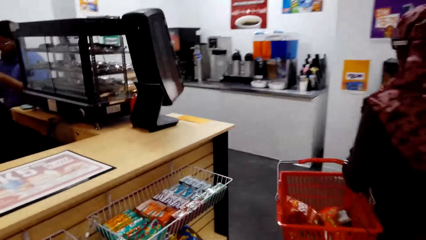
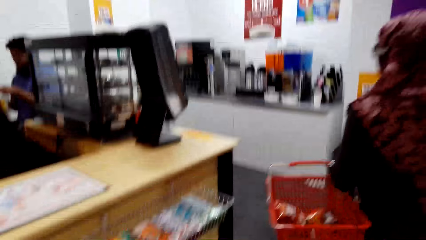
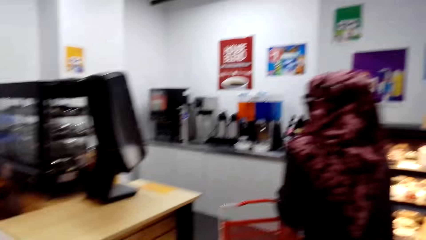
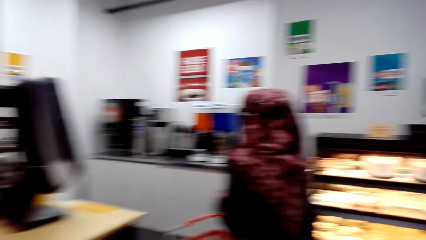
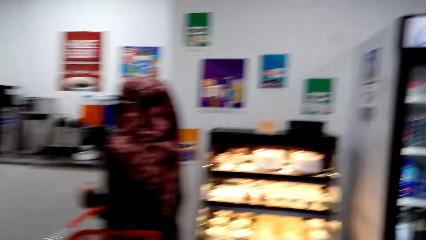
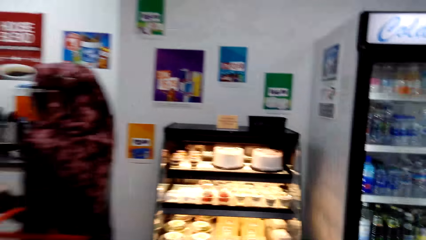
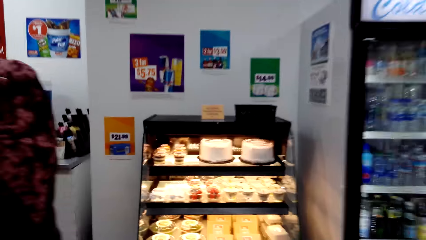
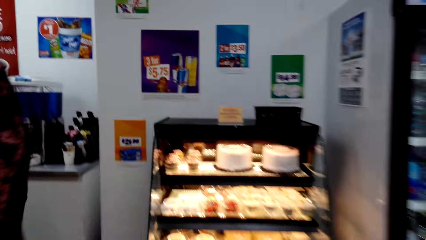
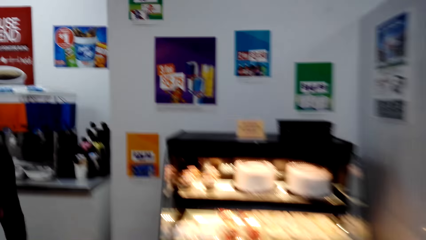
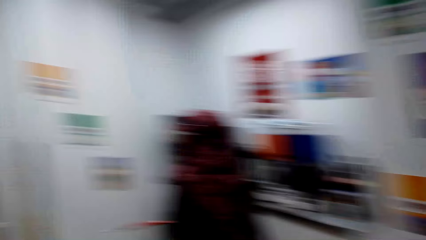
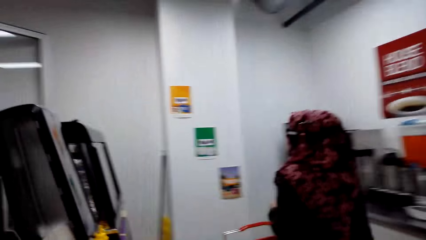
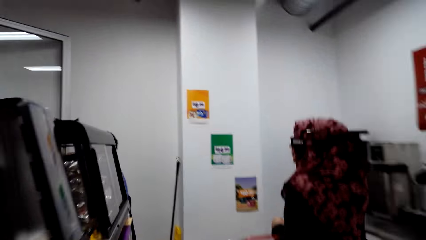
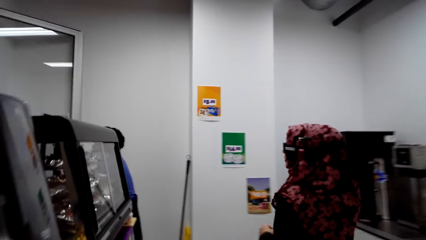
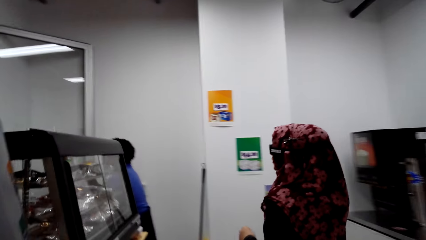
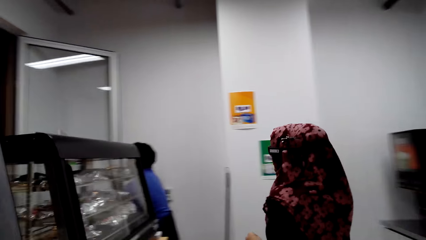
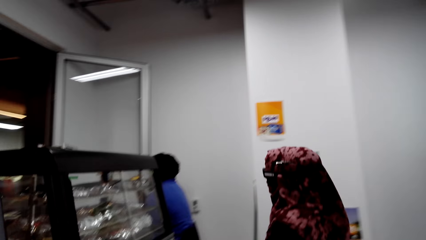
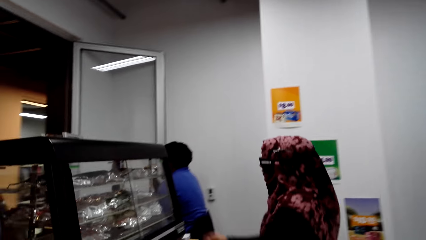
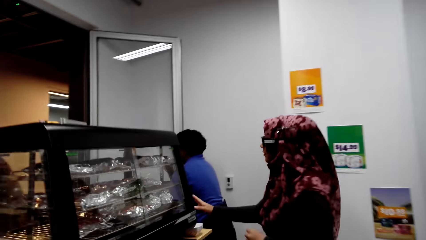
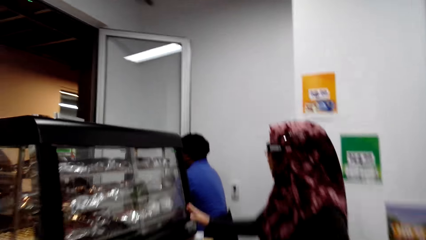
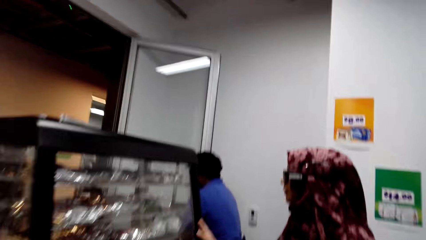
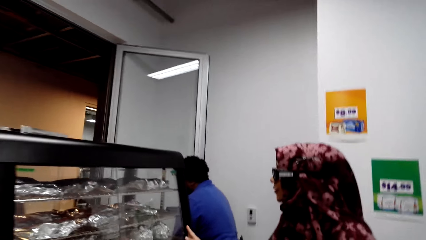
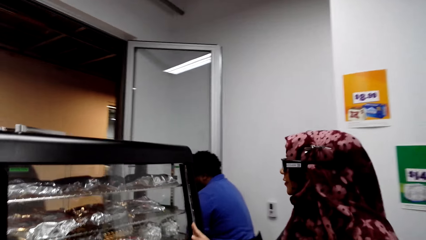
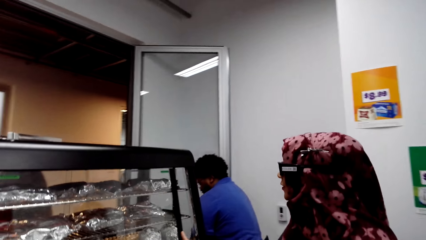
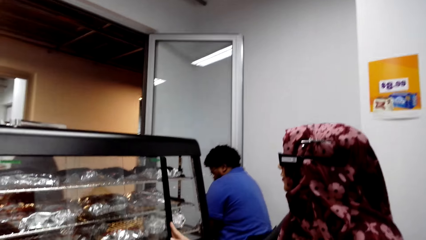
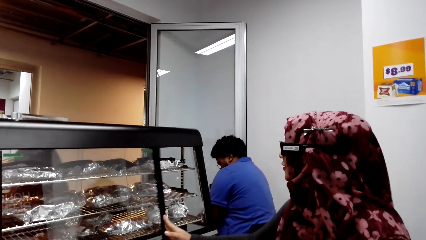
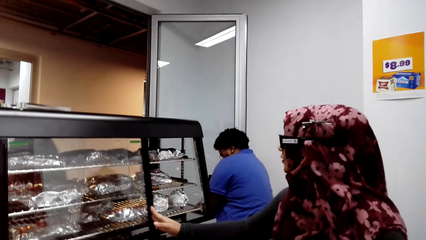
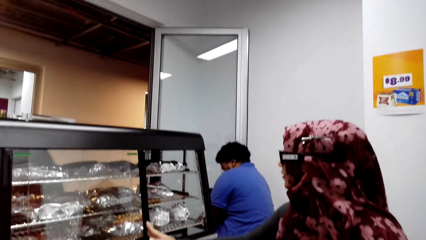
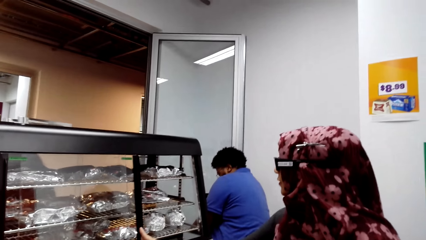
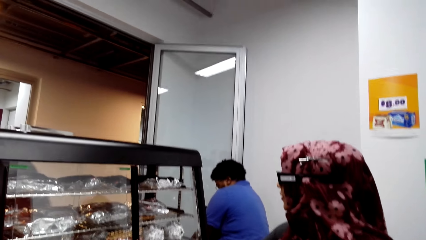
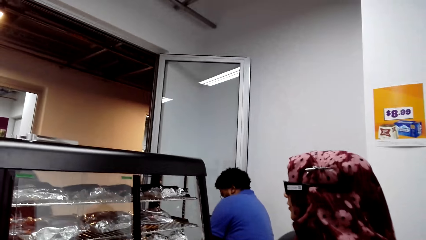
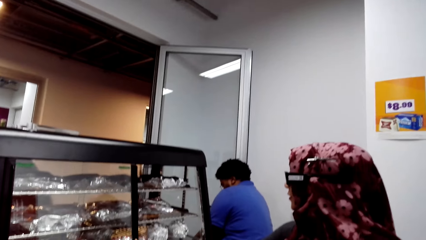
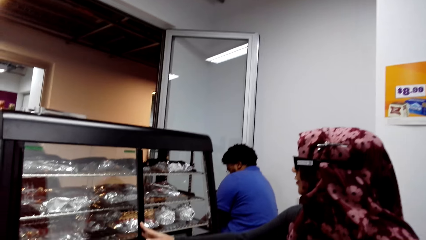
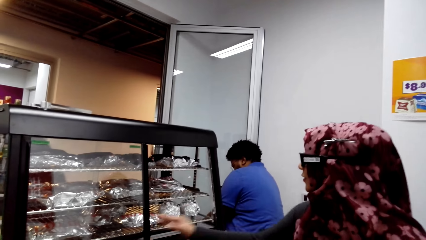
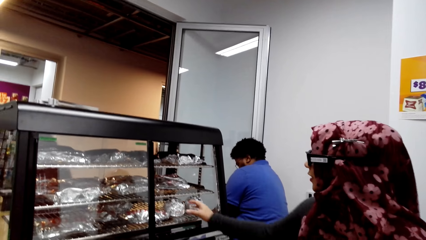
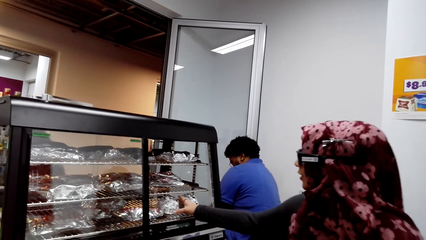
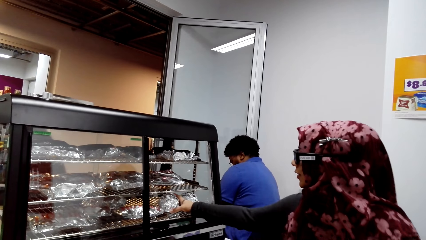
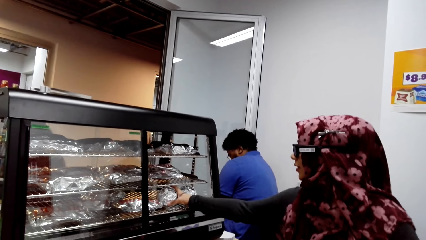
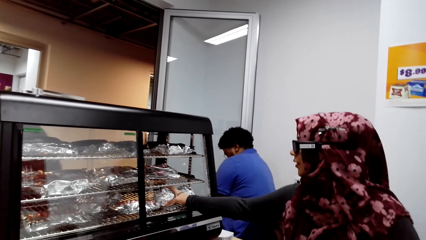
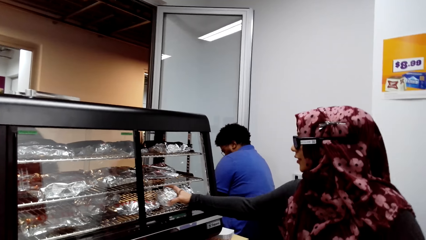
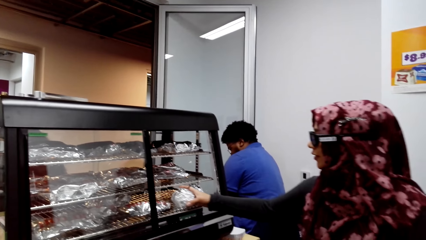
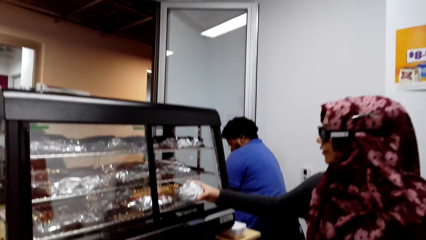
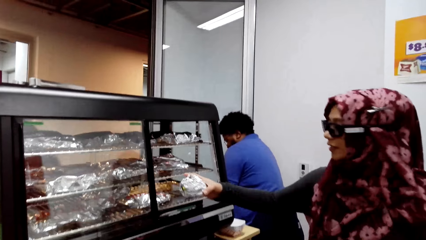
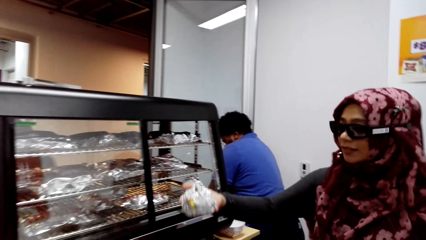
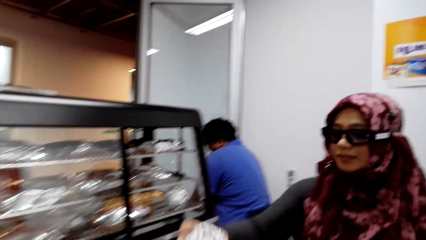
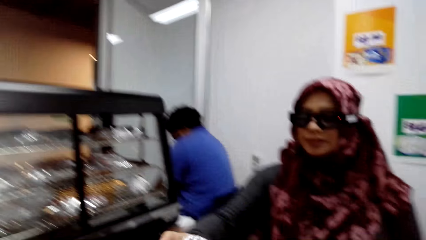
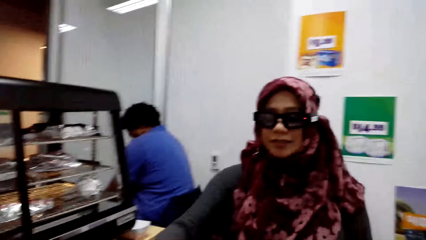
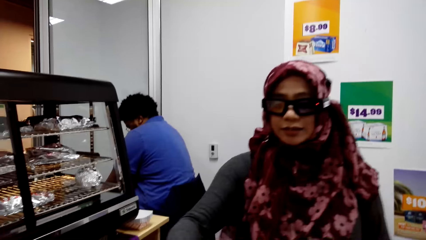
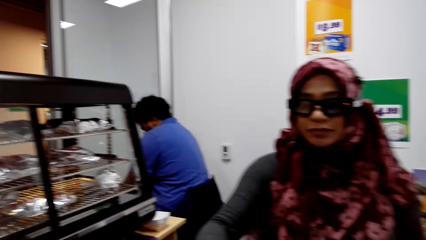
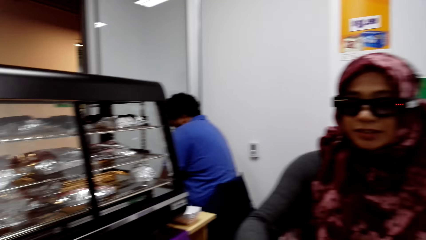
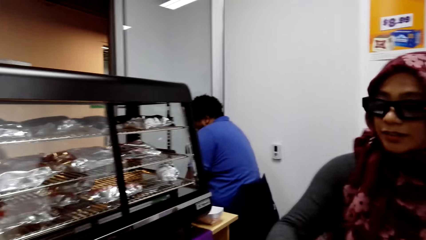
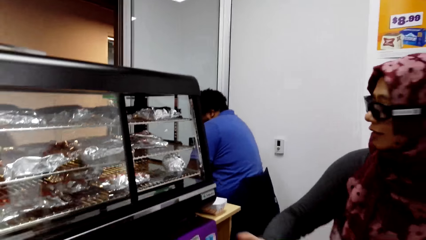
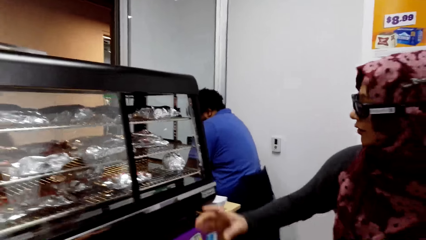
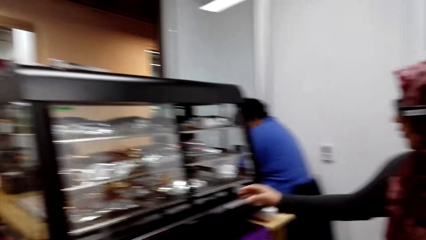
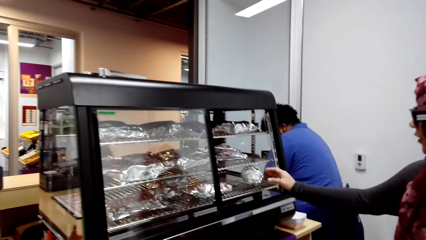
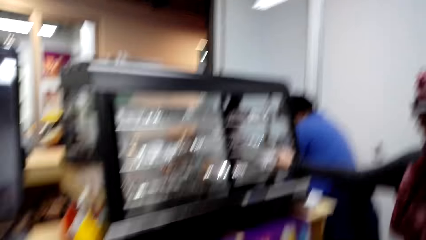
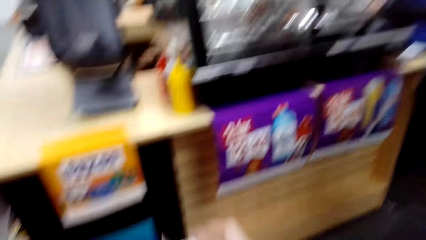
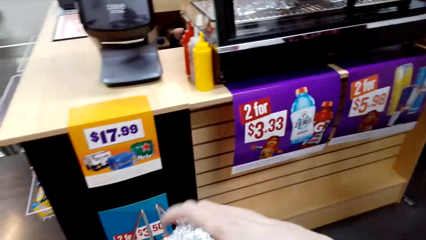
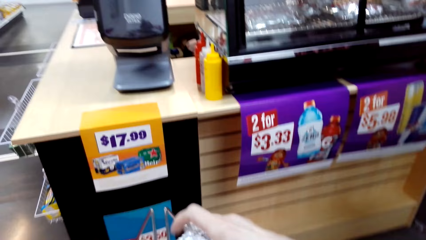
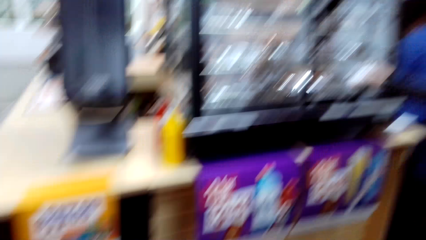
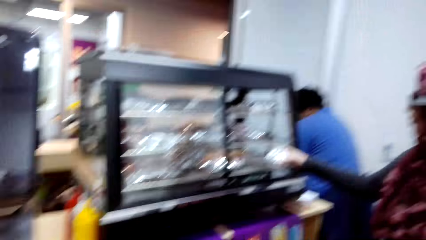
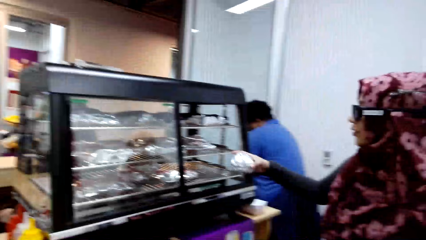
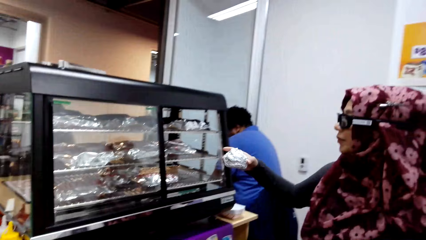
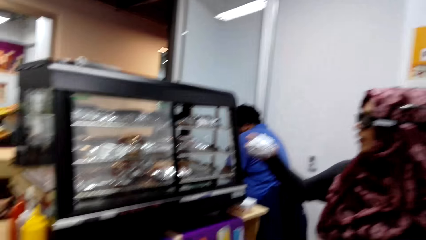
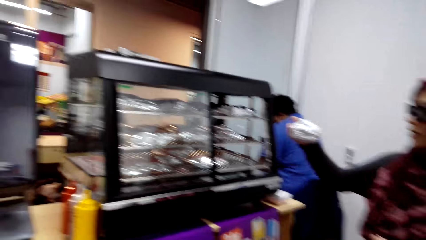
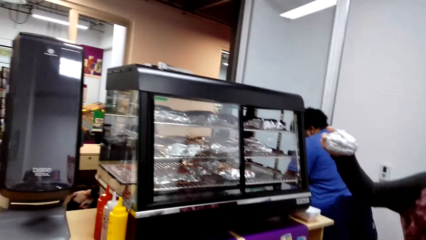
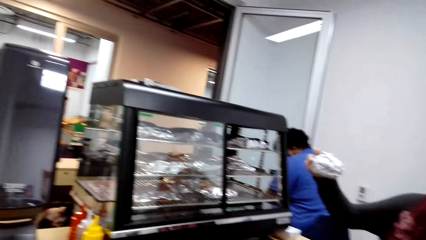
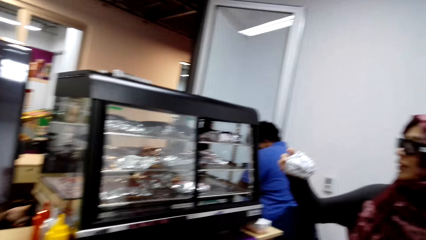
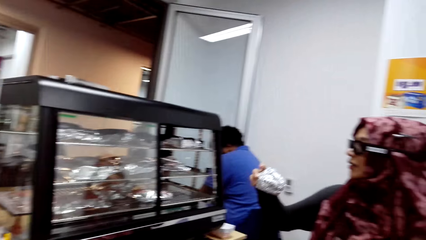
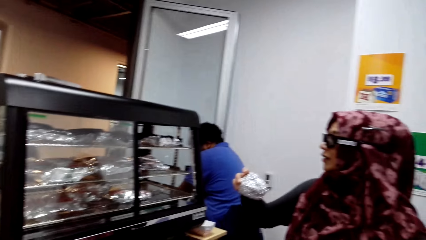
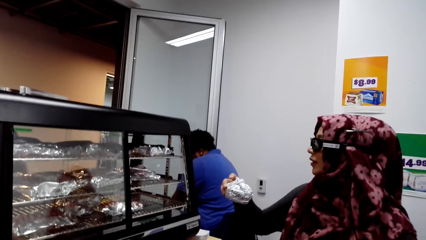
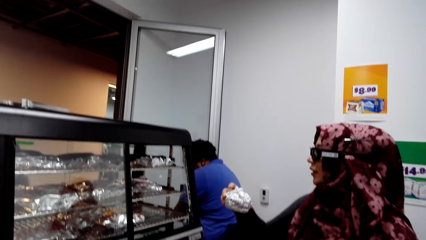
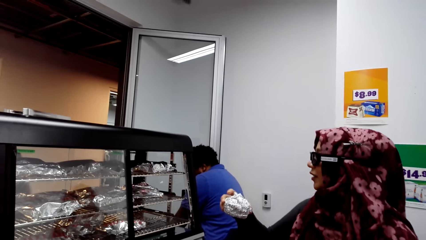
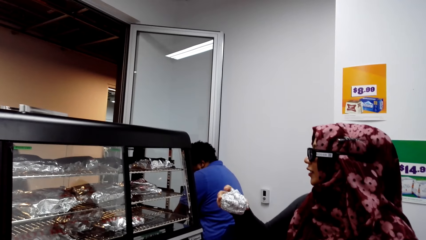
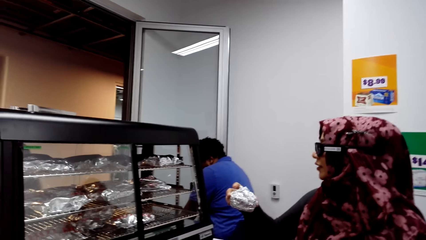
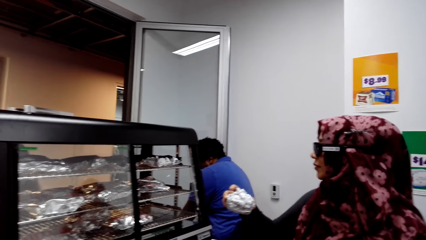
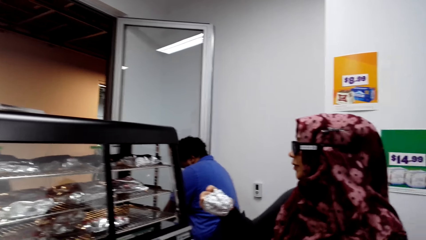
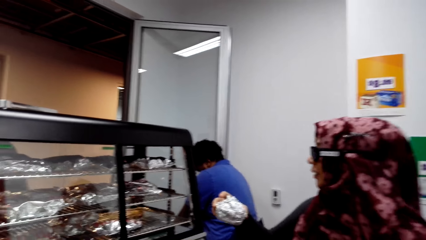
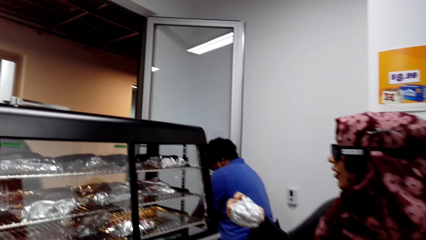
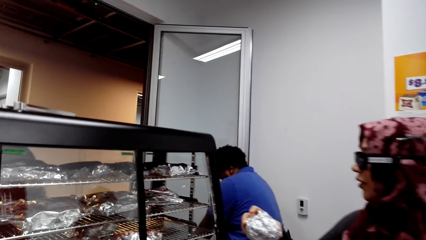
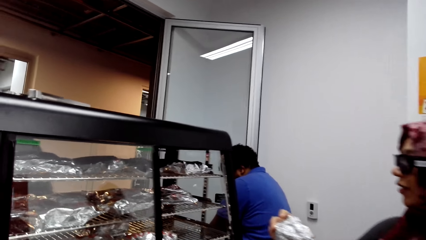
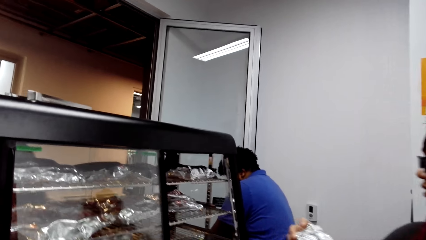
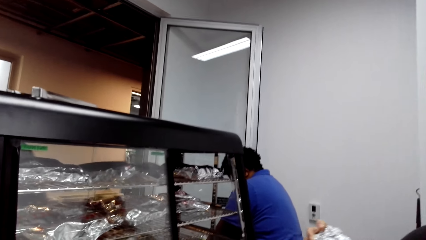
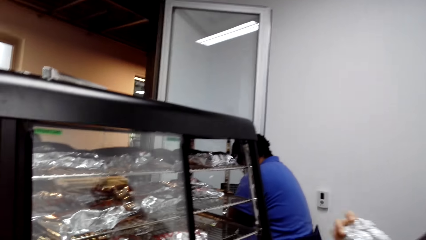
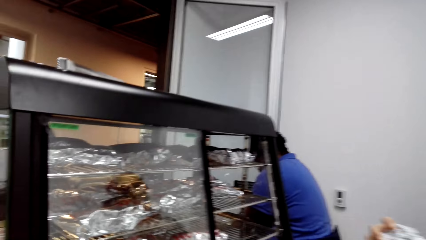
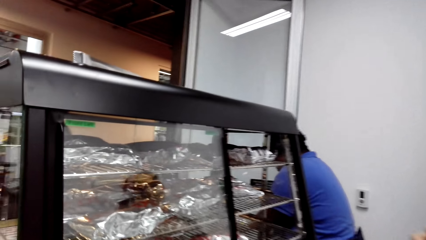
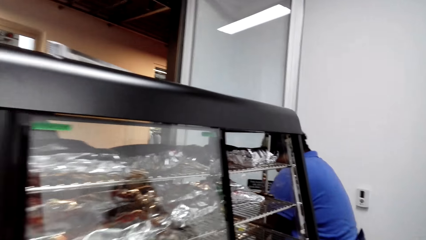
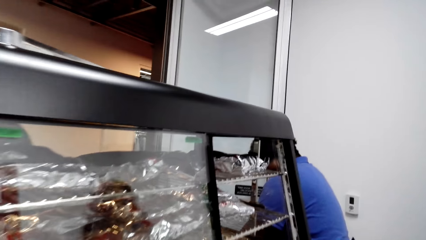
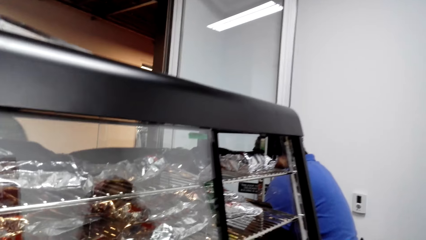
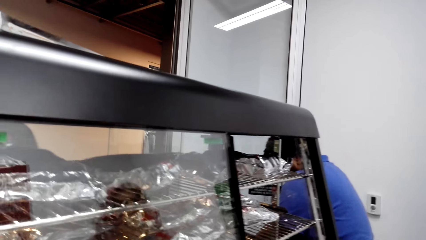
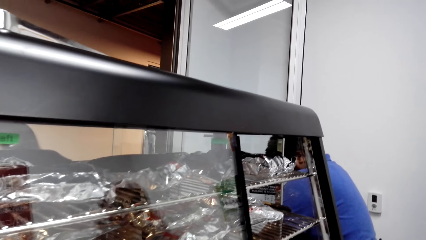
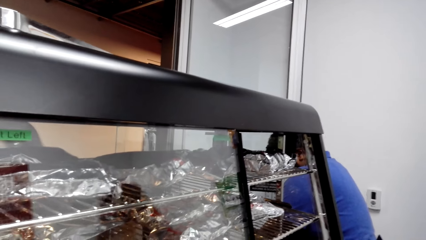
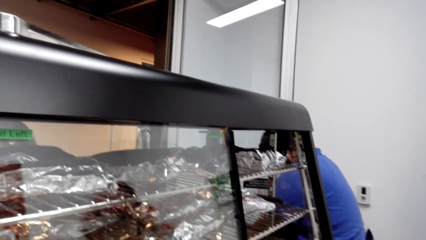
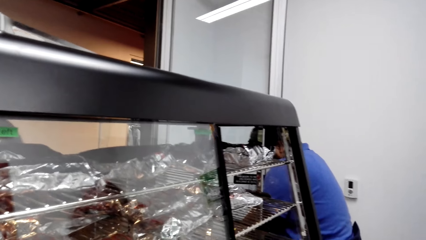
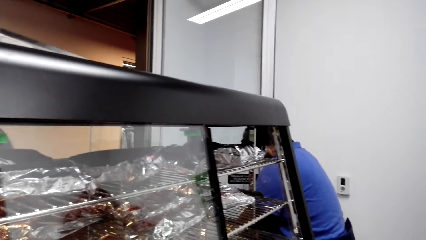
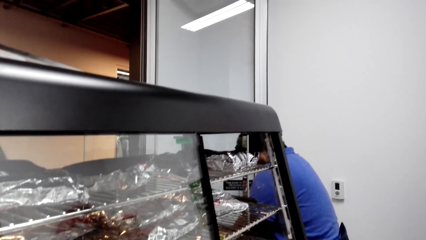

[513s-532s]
The camera wearer walks in the mall. A woman opens the meat grill. The woman picks up the food in the oven. The woman converses with the camera wearer. The camera wearer converses with the woman. The woman picks up something on the grill. The camera wearer puts the food in the bucket. The woman converses with the camera wearer.
